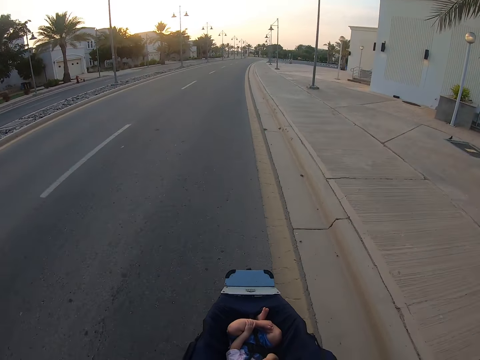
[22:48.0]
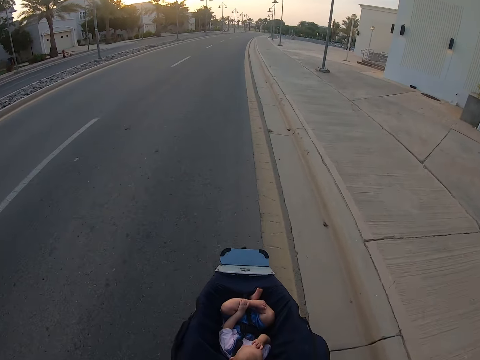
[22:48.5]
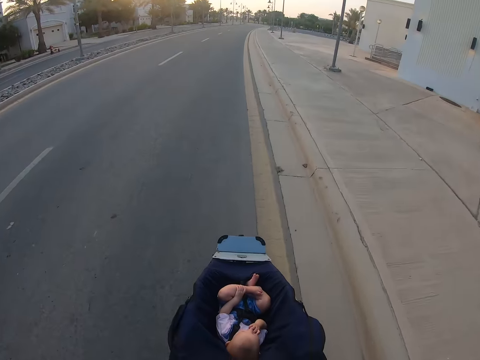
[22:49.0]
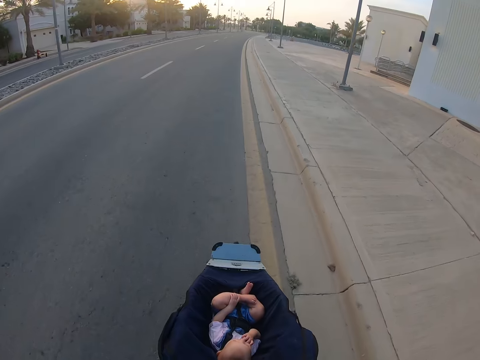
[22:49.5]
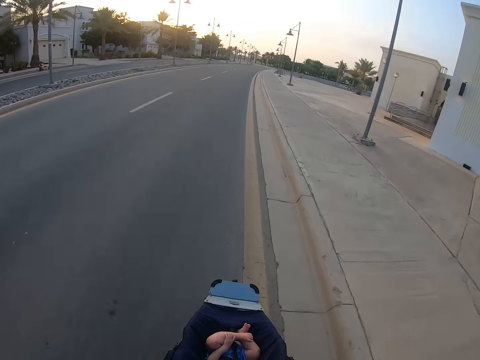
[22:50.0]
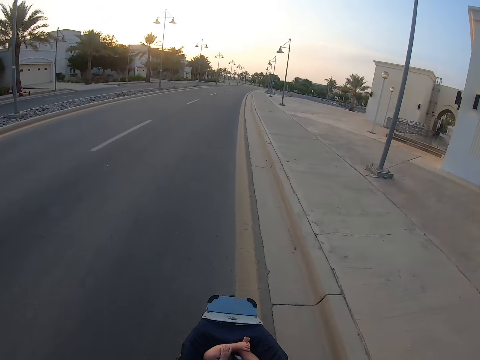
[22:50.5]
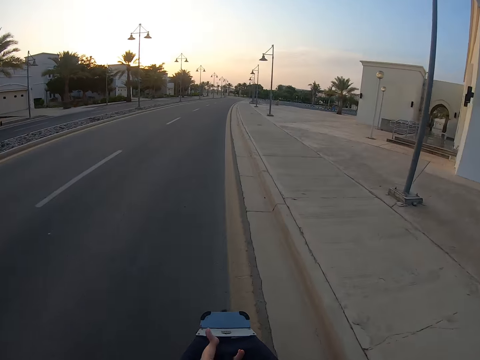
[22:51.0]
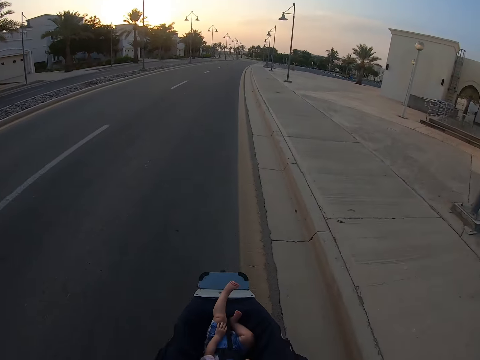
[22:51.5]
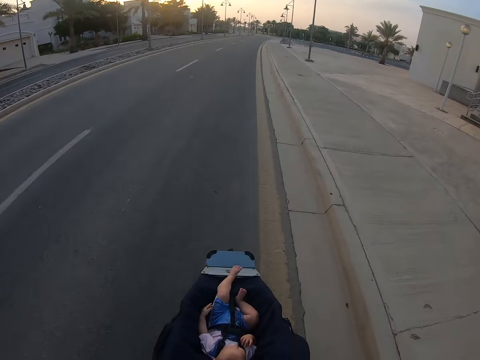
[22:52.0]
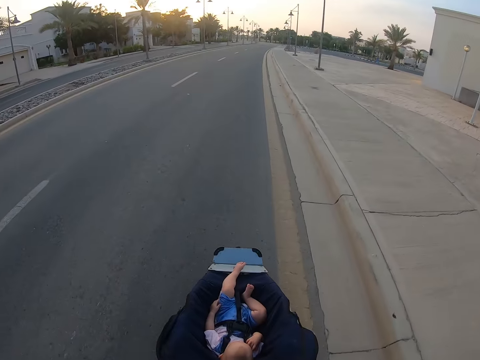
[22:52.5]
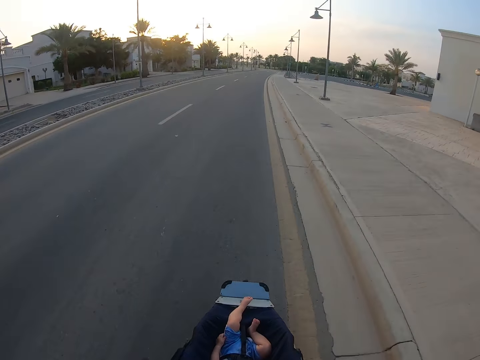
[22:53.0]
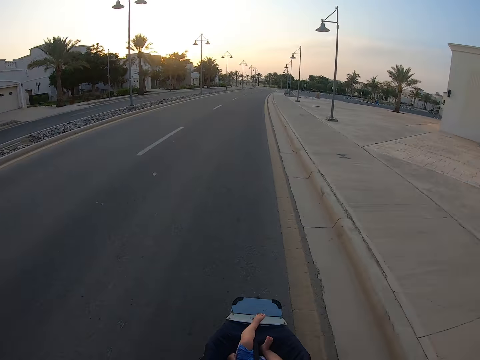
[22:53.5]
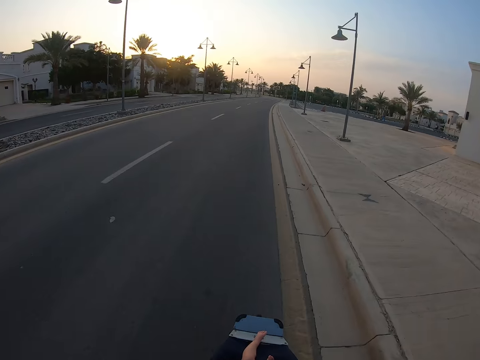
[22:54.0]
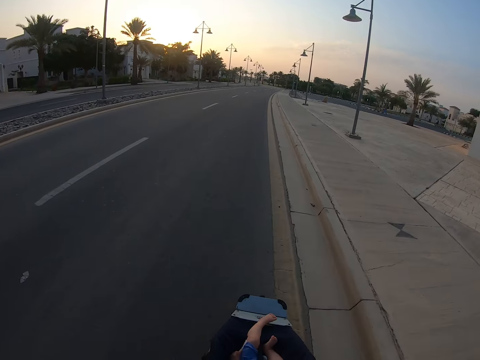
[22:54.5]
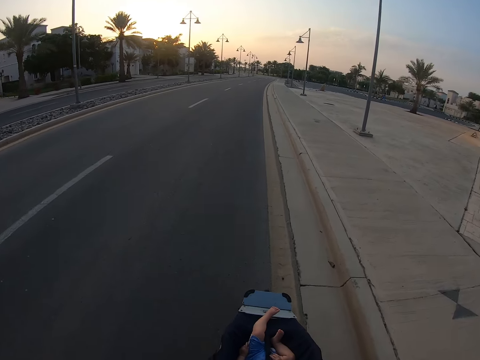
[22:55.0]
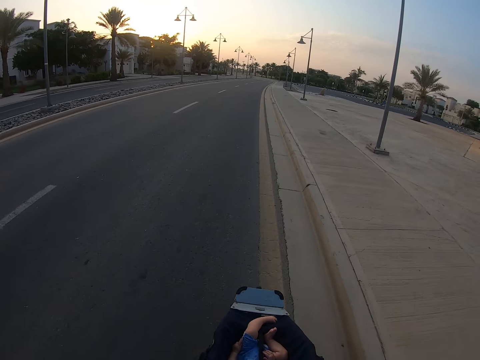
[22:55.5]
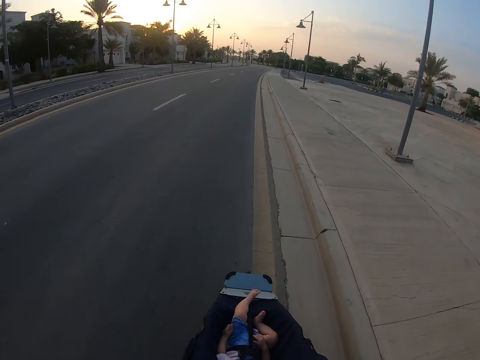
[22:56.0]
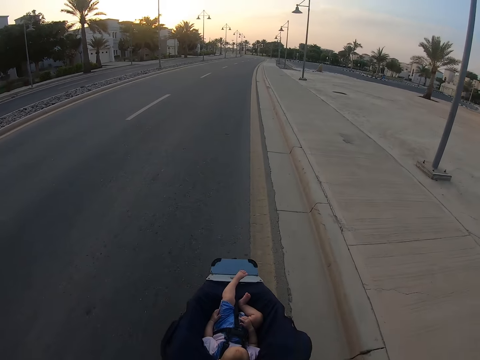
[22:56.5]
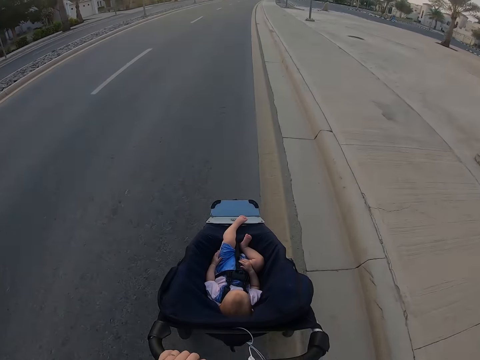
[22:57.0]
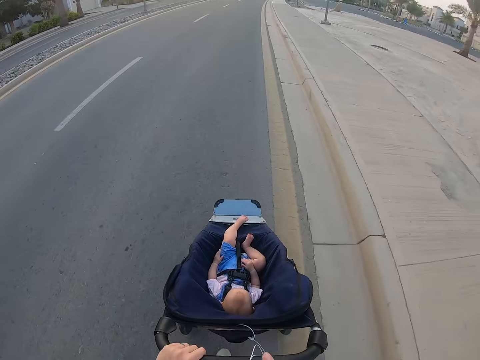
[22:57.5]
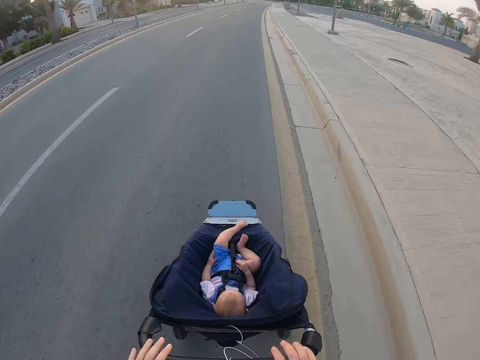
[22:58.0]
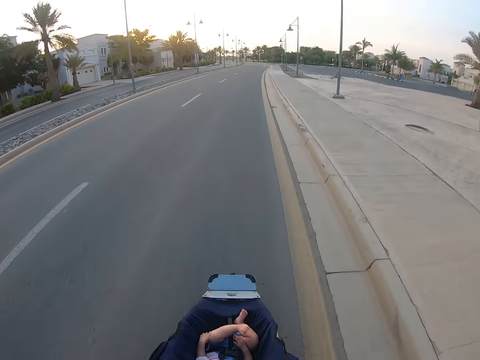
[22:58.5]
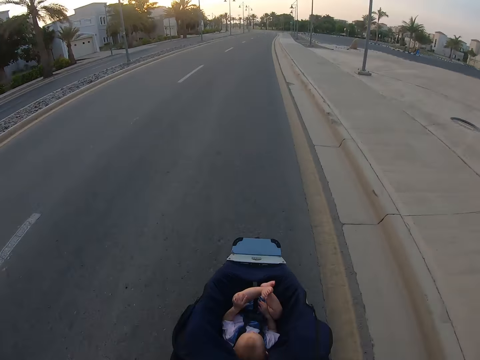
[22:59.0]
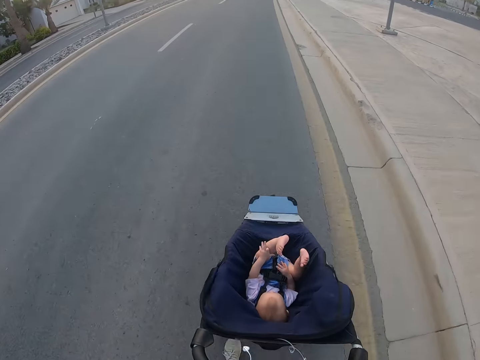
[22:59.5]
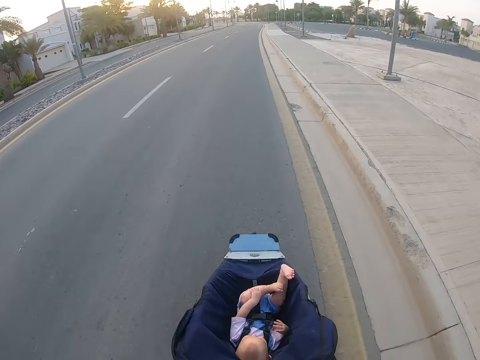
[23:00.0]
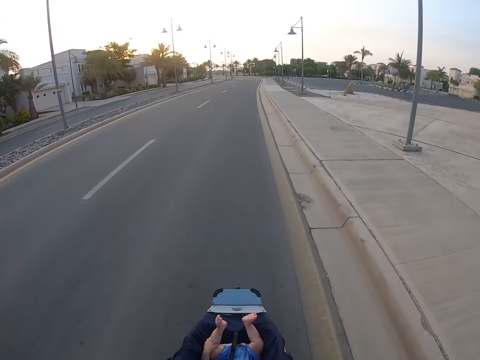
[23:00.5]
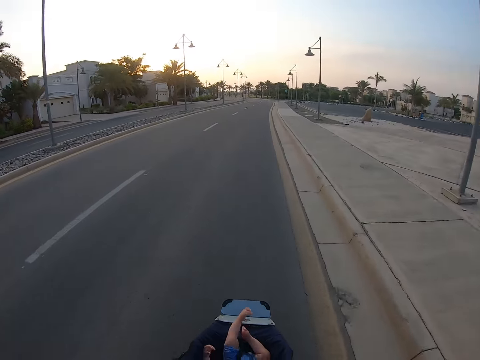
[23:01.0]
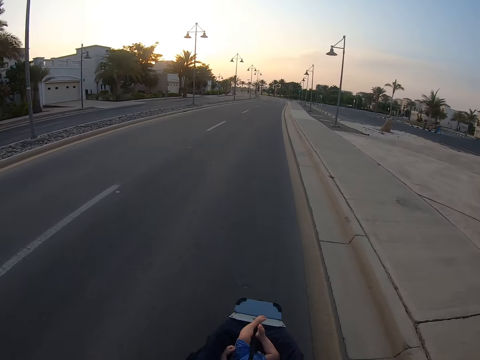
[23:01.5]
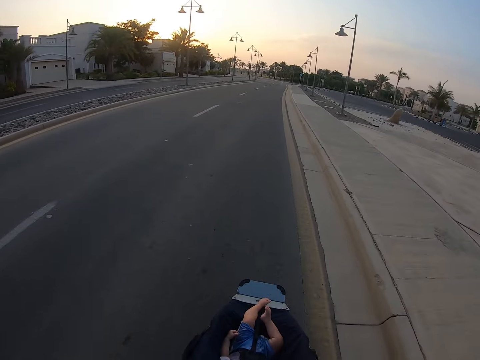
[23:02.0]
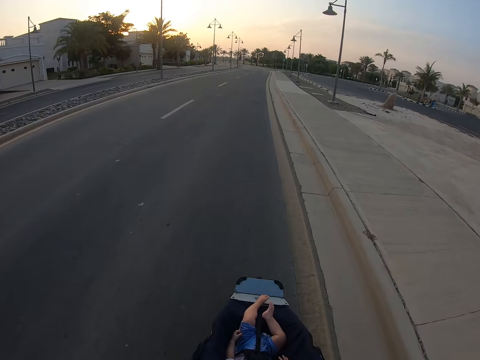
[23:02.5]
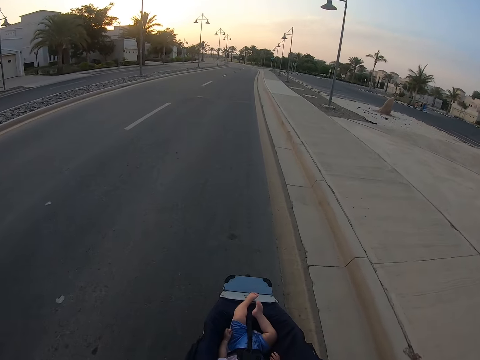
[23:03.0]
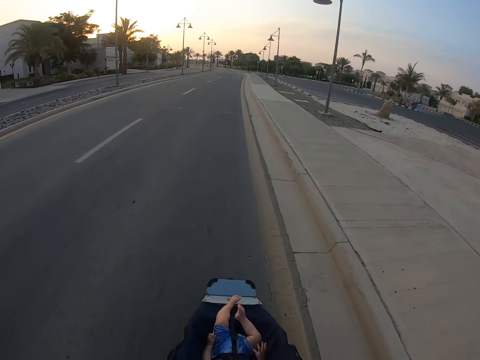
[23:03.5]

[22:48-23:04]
A baby straightens a leg. The camera wearer lifts a hand. They hold the stroller. They remove the hand from the stroller. They drop earphones. The baby touches the legs.

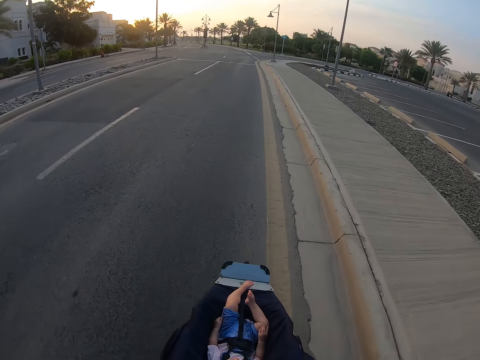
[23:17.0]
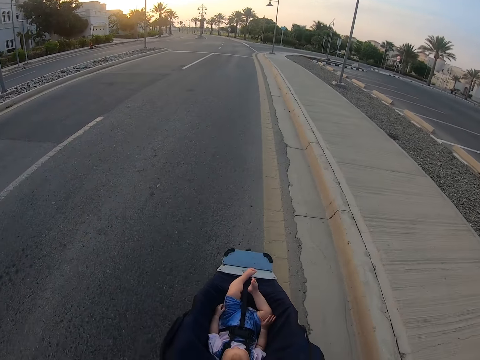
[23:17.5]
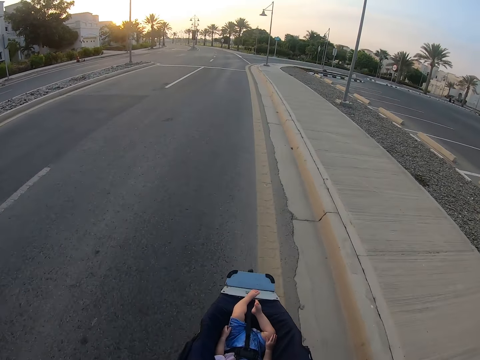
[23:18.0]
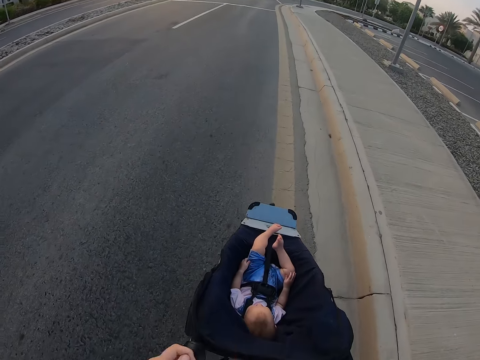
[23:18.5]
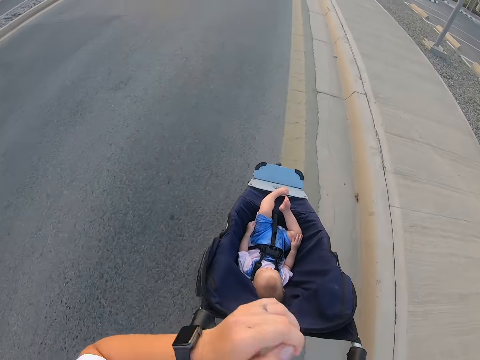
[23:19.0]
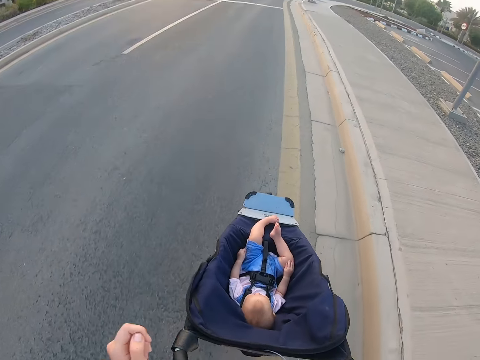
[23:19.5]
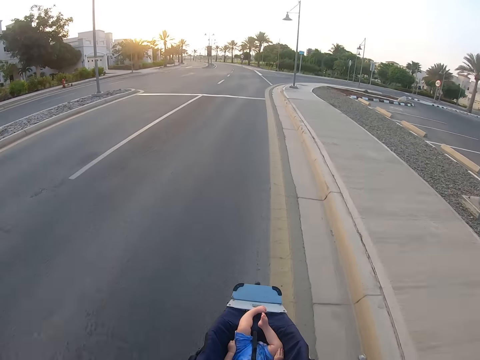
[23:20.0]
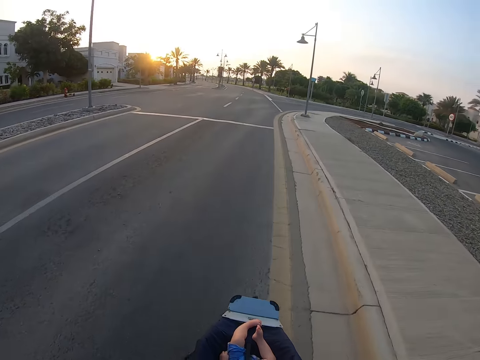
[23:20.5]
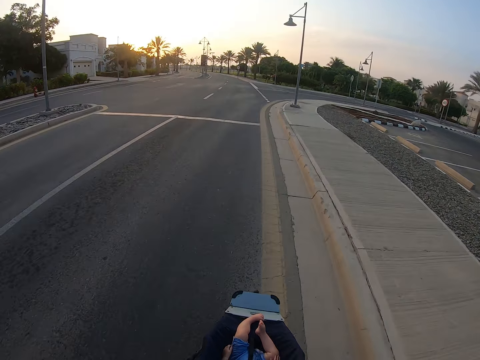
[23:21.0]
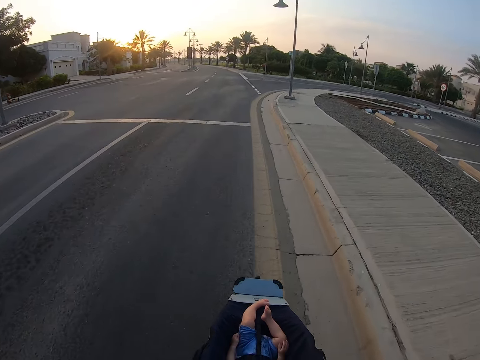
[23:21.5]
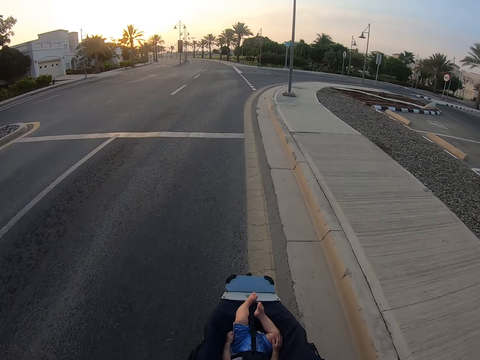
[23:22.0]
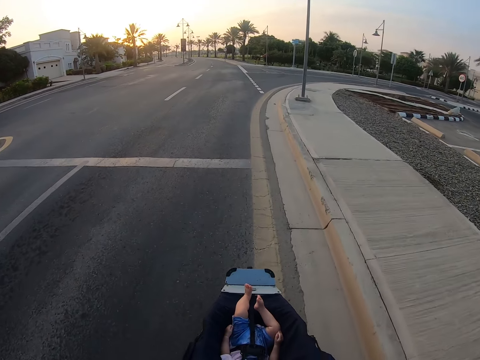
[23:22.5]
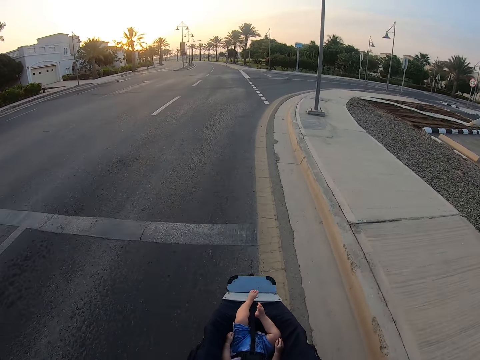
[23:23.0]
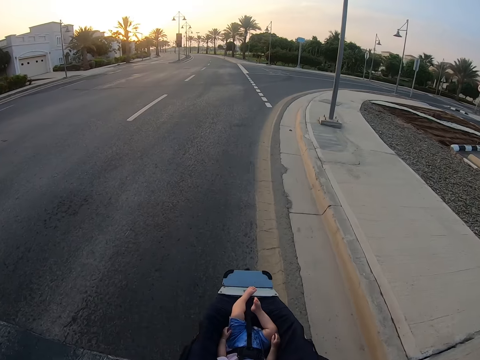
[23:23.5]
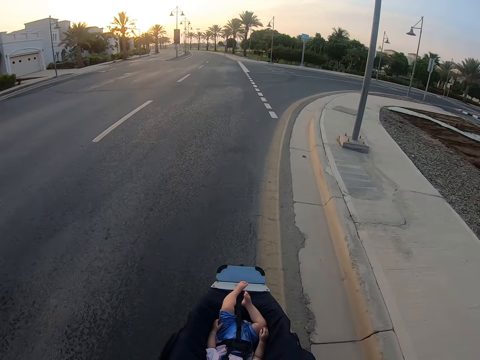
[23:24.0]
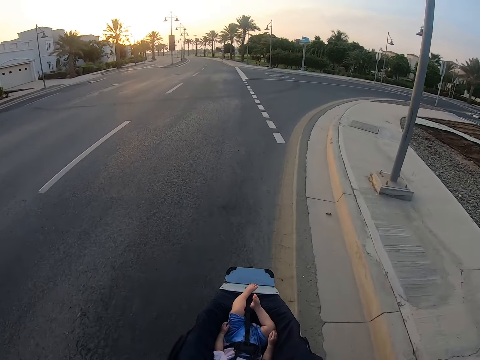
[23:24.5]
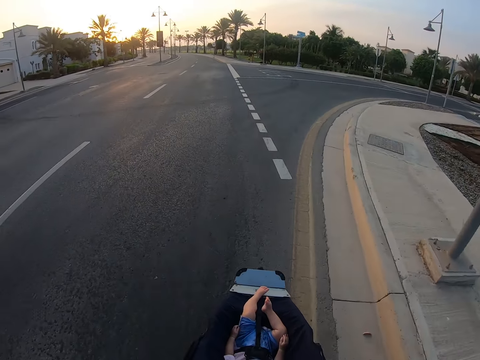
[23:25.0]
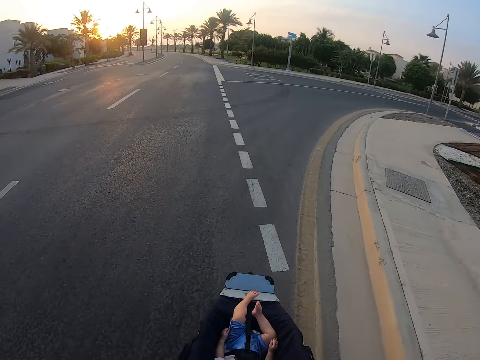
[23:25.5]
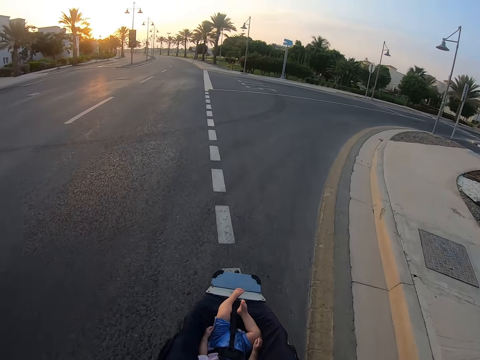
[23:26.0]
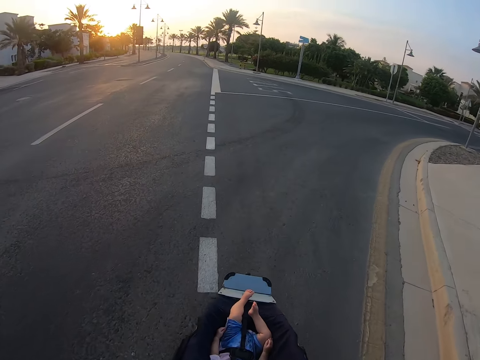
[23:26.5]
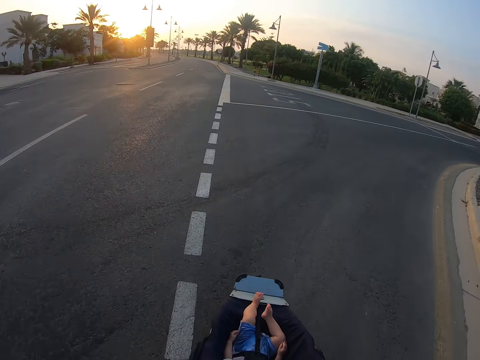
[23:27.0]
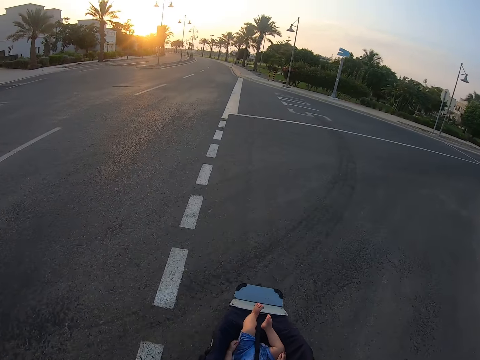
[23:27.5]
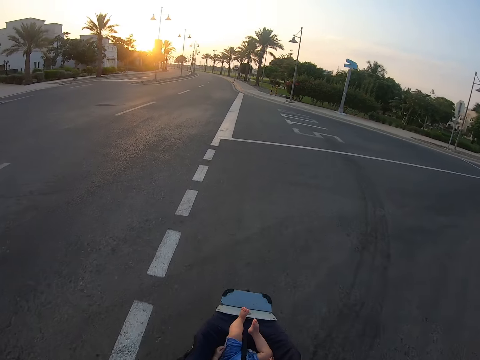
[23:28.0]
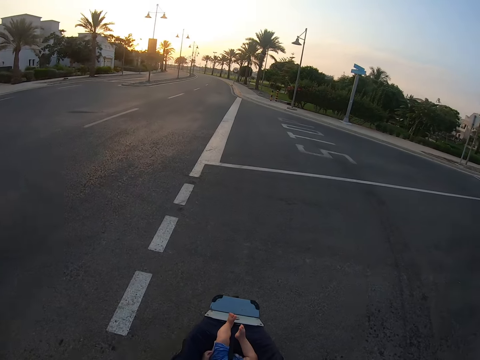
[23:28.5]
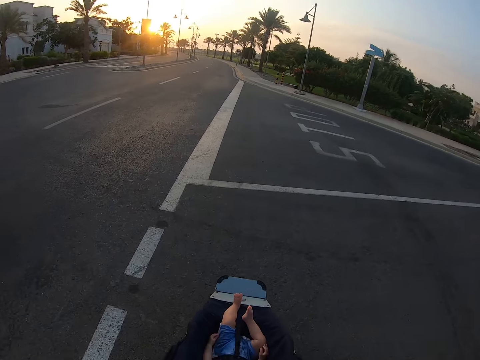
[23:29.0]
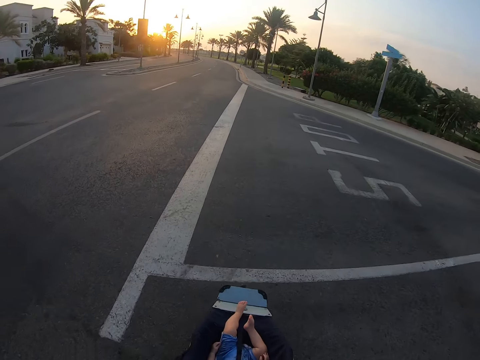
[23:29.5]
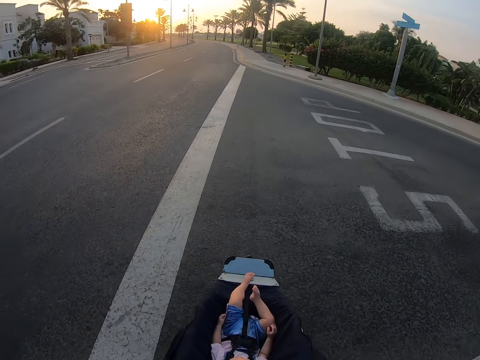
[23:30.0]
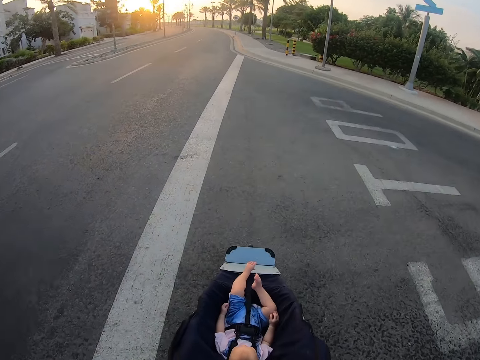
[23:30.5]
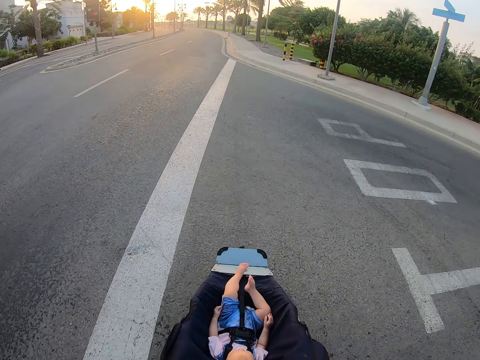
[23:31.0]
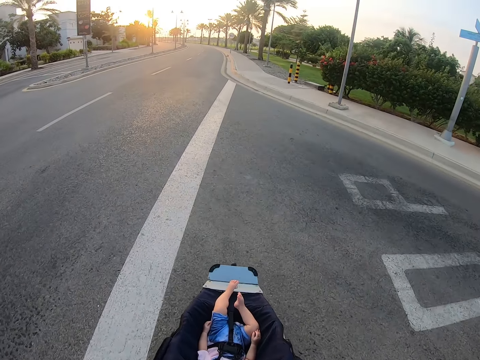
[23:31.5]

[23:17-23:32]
The camera wearer moves a hand. They move a hand again.
